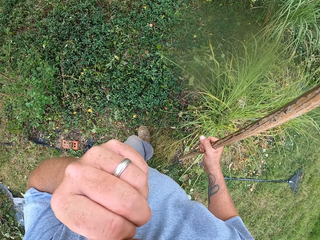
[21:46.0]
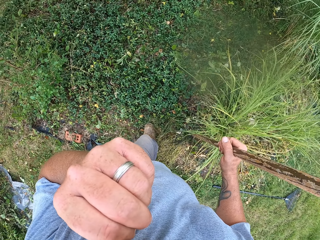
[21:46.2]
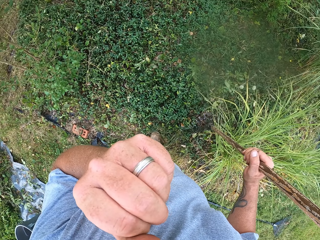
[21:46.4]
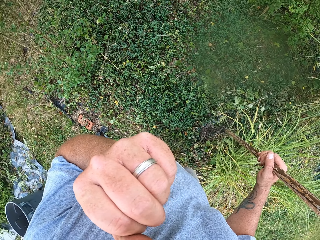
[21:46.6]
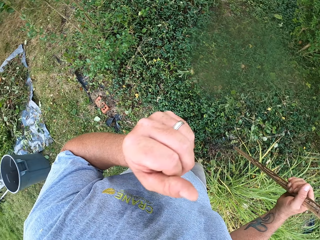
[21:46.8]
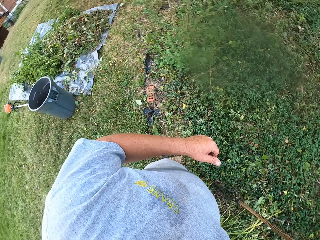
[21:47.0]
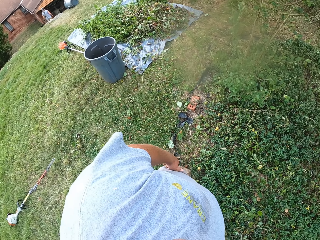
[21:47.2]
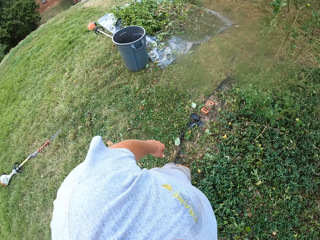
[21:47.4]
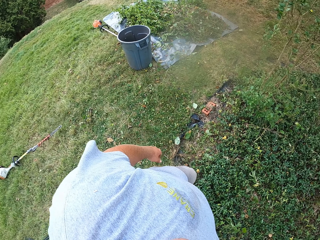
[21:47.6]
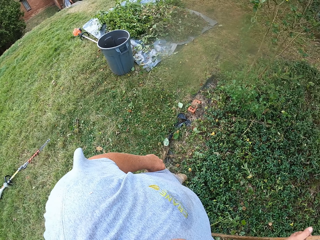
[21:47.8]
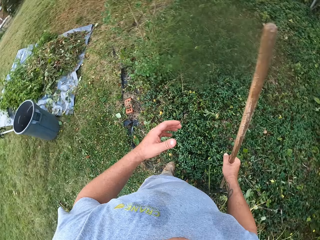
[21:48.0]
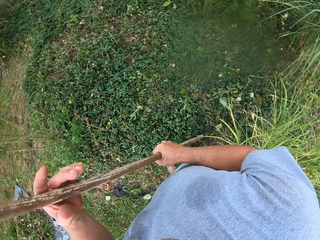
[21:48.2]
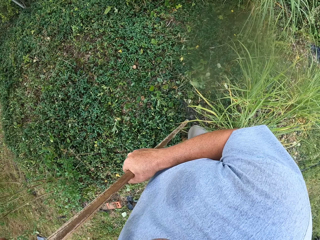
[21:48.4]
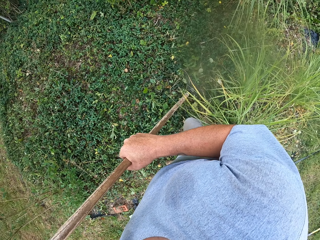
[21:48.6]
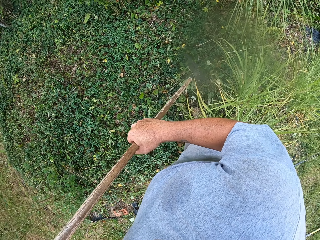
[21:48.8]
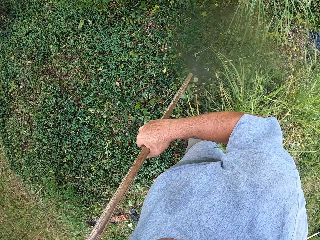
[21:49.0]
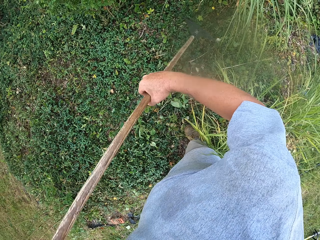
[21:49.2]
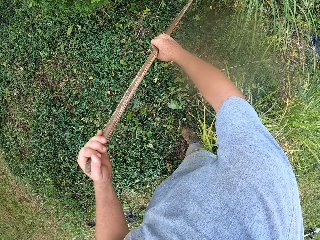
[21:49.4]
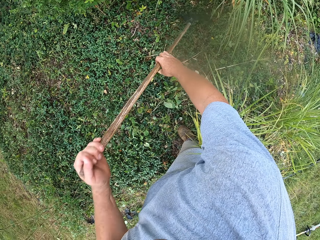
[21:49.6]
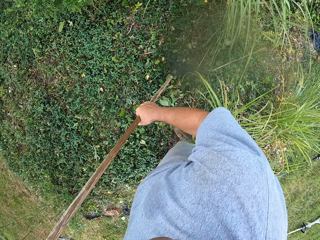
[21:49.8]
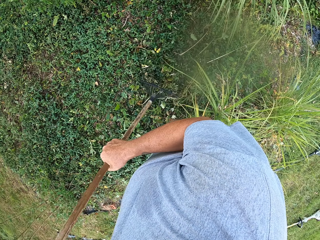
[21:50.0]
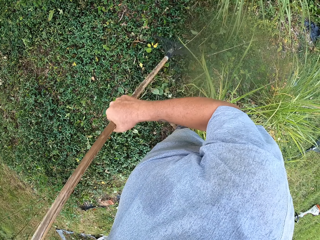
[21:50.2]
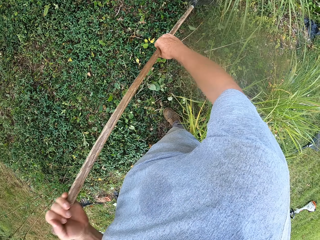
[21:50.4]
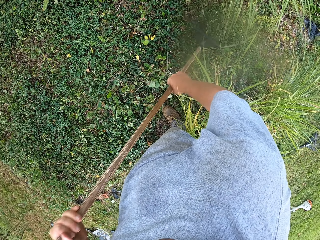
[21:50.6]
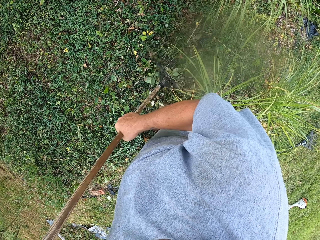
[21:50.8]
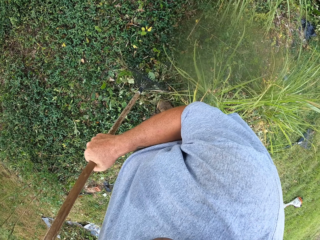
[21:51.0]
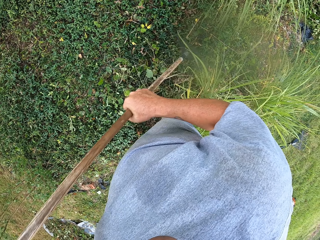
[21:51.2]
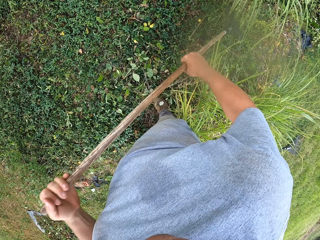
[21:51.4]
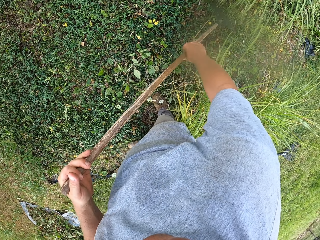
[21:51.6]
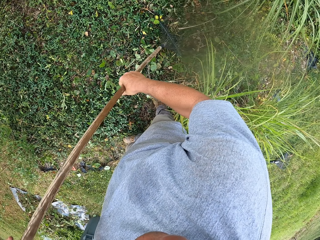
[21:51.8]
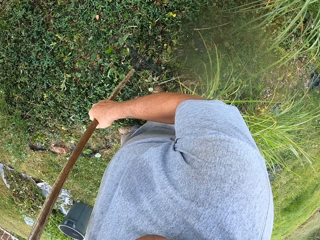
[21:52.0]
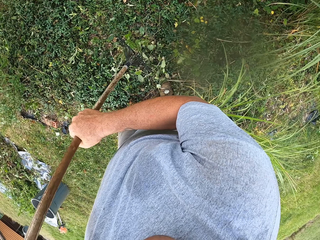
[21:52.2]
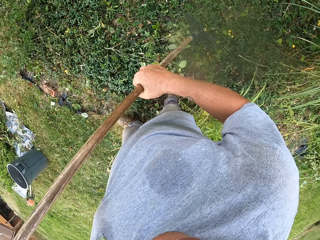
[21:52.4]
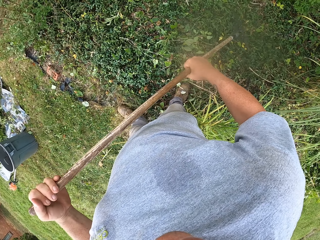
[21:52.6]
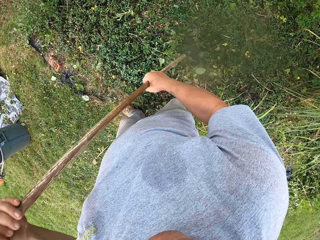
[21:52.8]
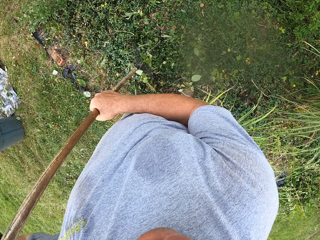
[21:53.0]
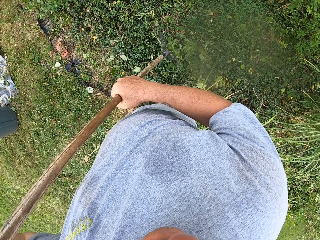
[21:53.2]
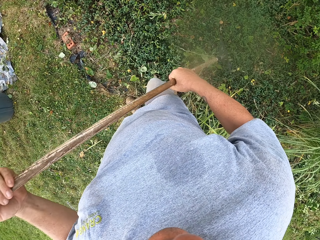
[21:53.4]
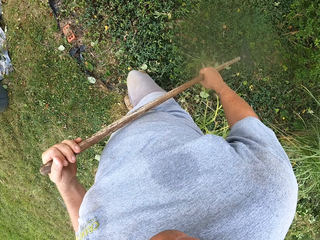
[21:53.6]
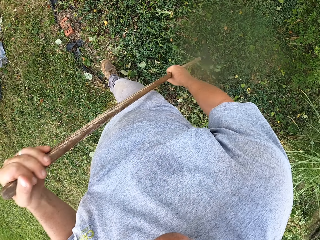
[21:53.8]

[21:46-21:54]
The camera wearer touches the face. They move around. They hold the rake with the left hand. They gather leaves with the rake.

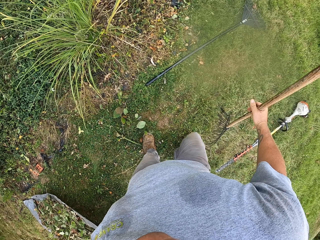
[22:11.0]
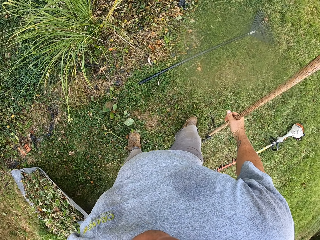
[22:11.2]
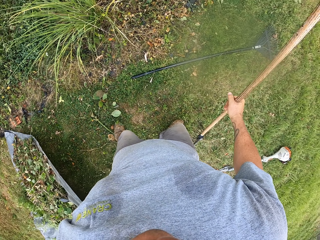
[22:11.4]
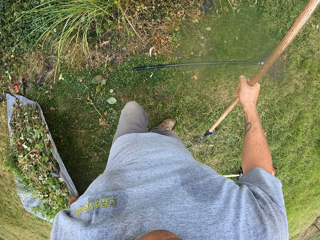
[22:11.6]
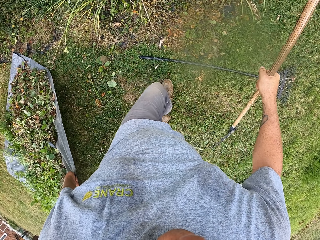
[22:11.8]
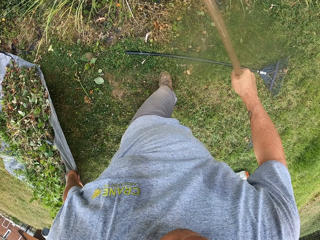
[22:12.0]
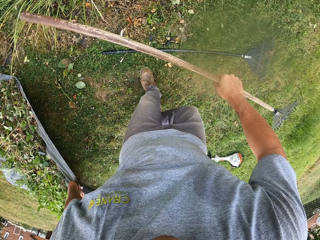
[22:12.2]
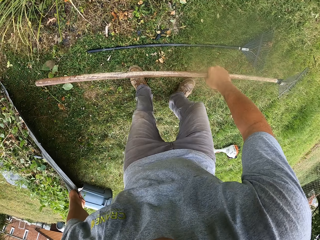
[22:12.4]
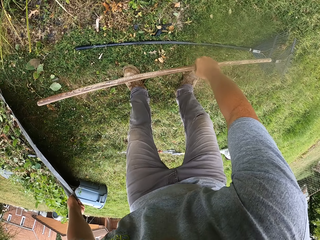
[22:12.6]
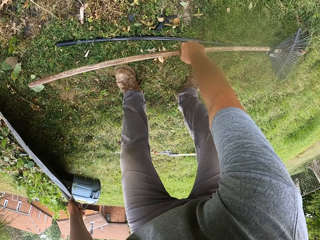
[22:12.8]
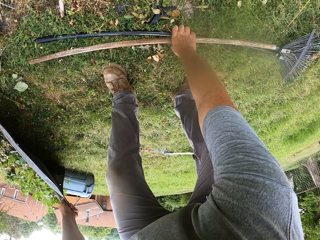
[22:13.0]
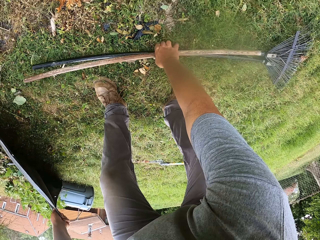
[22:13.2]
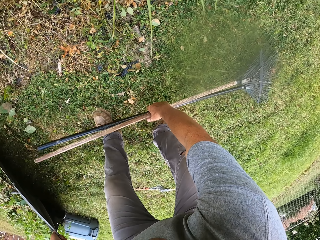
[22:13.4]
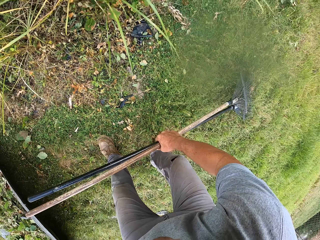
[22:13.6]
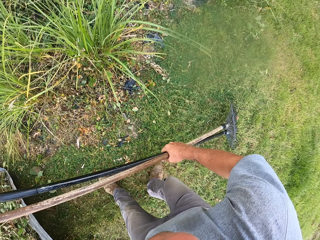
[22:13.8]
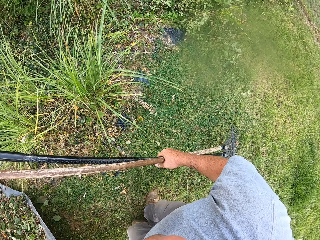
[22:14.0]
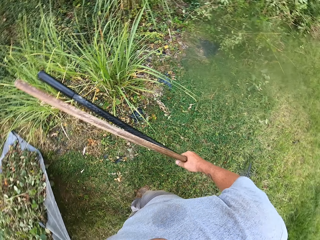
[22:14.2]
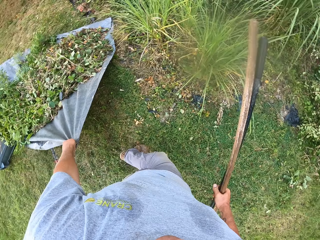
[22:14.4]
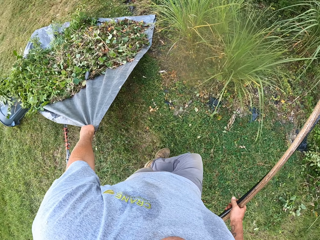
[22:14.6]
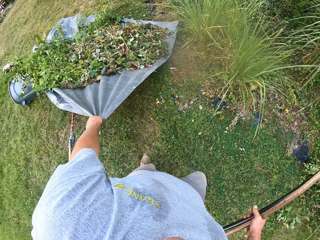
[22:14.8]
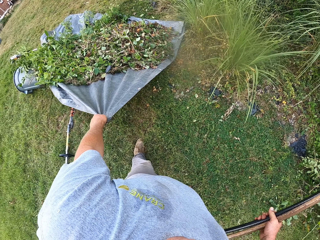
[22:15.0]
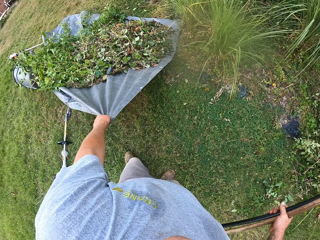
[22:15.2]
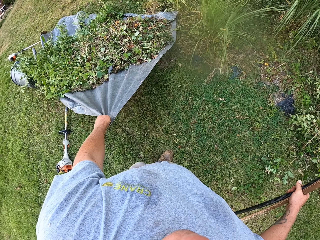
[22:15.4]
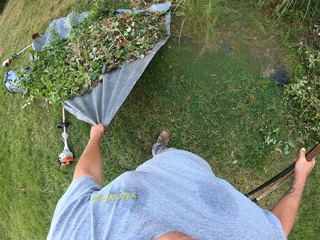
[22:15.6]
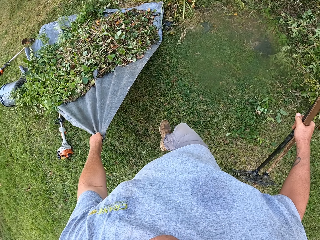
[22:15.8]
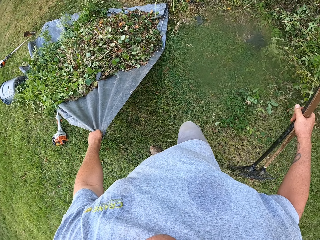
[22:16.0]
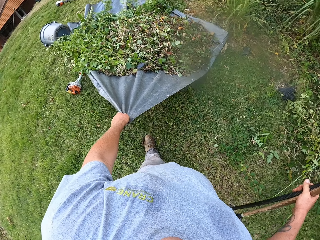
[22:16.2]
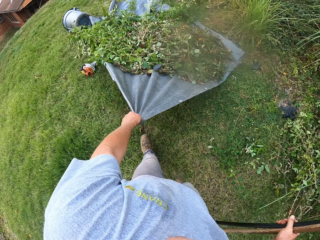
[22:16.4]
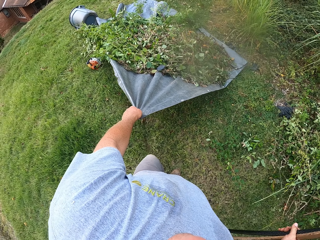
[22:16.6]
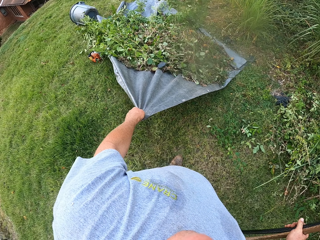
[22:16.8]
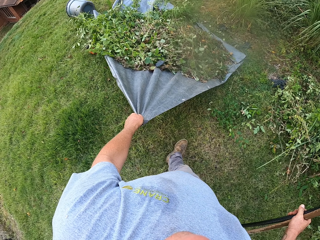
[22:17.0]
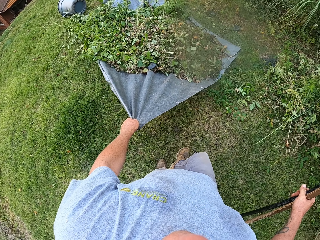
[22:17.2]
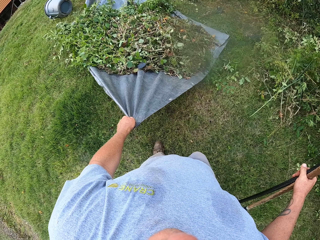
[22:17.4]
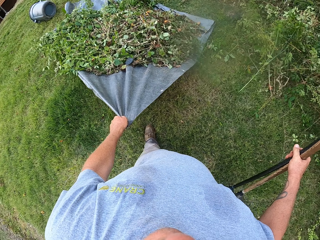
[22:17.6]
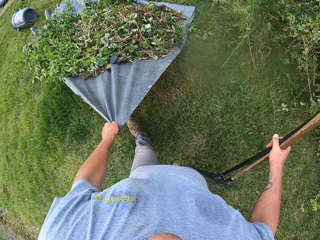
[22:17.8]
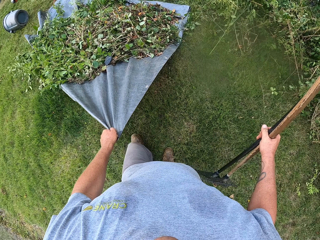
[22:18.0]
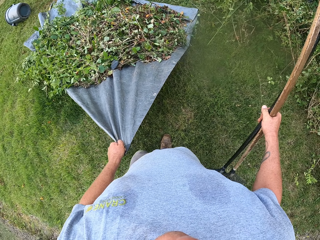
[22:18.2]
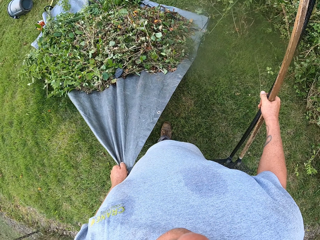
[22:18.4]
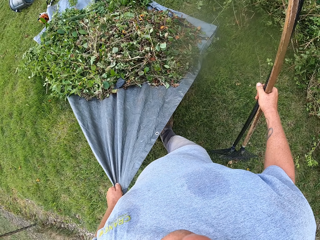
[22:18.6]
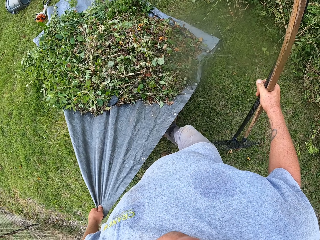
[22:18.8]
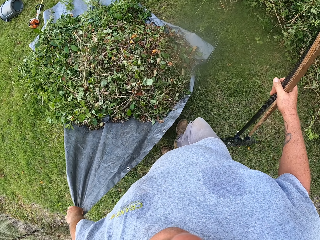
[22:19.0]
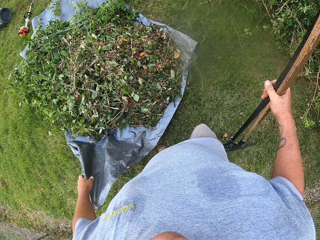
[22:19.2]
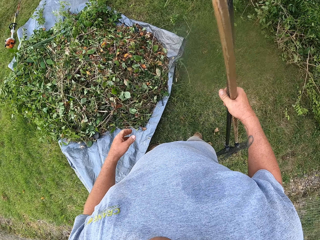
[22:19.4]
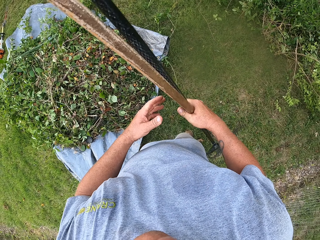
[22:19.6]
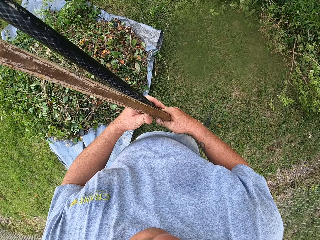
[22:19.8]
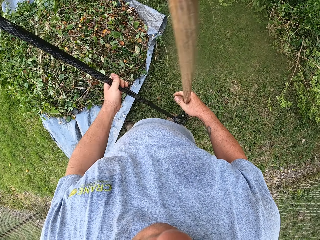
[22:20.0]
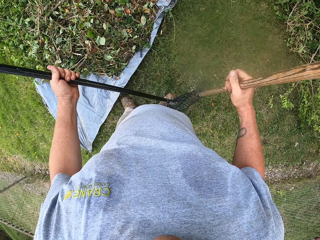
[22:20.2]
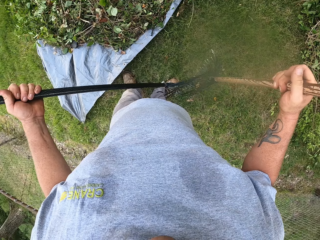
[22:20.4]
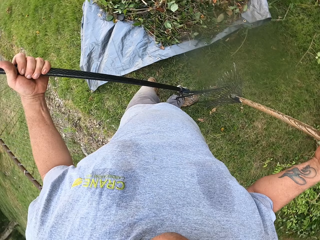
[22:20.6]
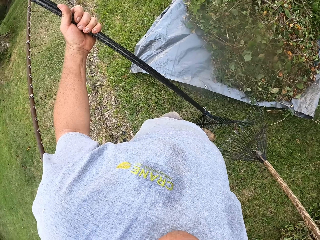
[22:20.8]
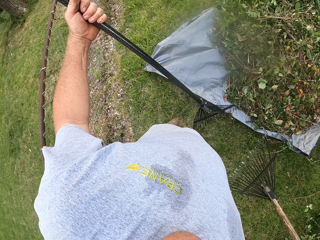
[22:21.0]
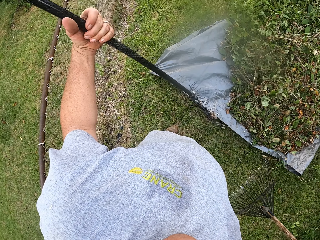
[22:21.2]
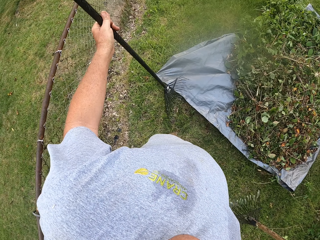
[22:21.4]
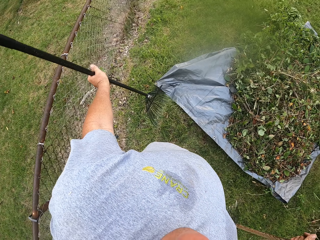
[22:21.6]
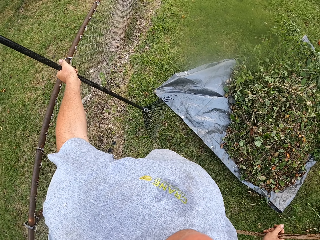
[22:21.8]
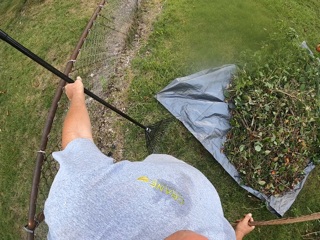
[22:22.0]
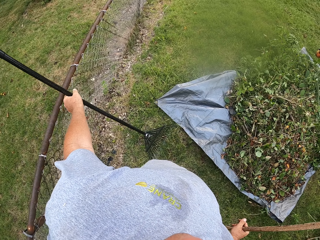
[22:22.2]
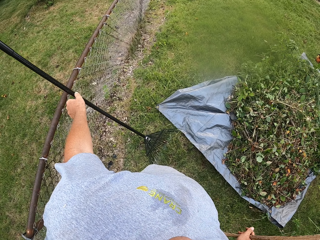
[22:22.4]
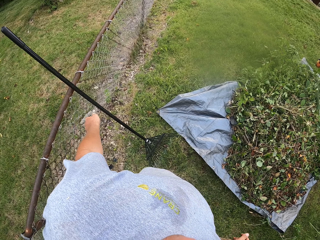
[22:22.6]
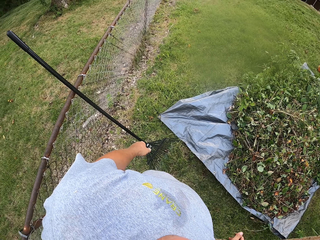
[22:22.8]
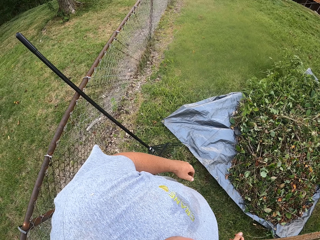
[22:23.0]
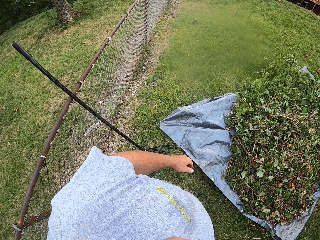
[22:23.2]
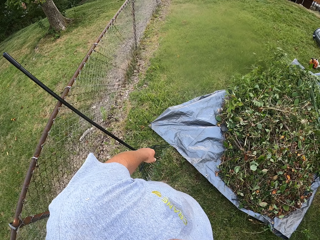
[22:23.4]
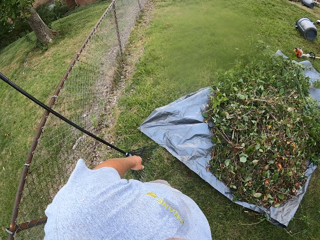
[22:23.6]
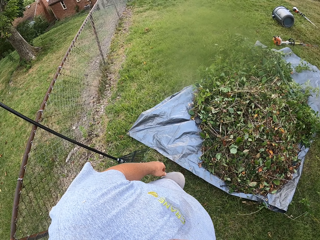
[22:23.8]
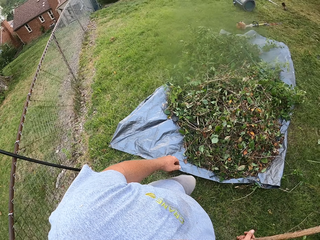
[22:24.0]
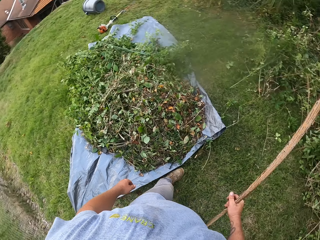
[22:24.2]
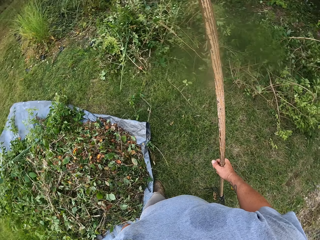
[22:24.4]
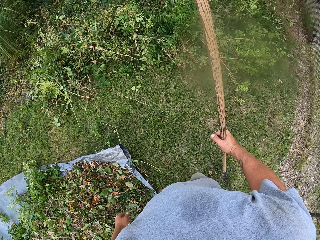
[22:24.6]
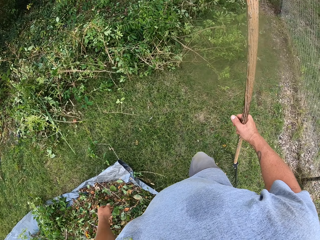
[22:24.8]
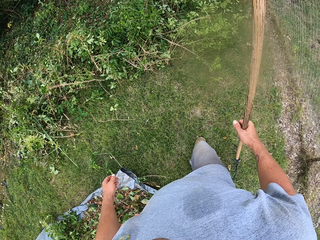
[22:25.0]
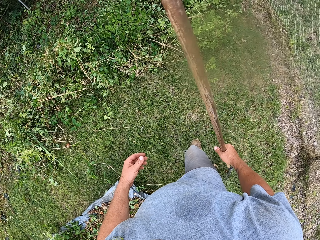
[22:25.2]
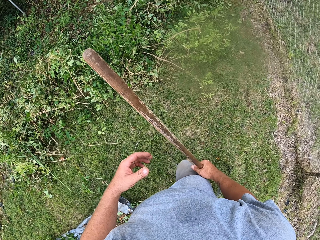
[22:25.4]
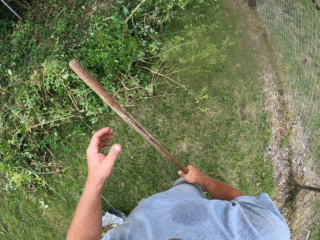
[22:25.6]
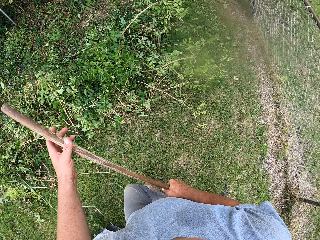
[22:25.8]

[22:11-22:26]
The camera wearer holds a rake on the right hand. They pull a rug on the ground. They pick the rake from the ground. They move a sack. They pull the rug on the ground. They hold the rake with the left hand. They lean the rake against the fence. They walk on the compound.
